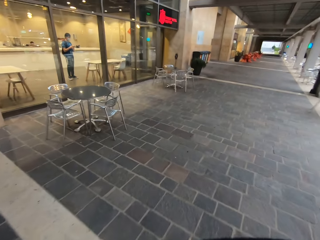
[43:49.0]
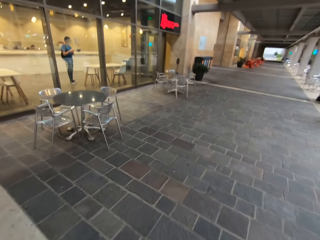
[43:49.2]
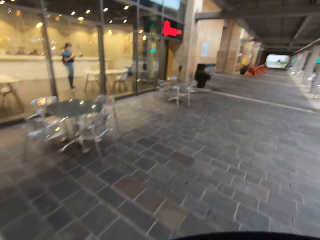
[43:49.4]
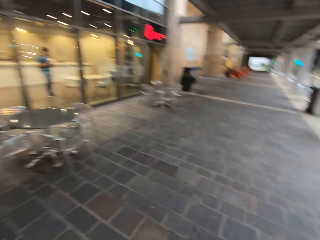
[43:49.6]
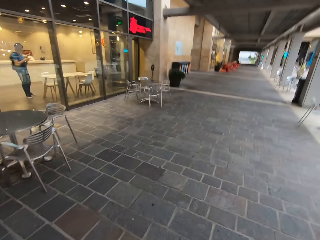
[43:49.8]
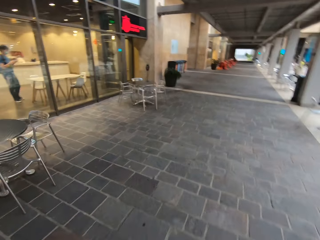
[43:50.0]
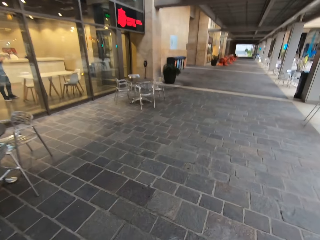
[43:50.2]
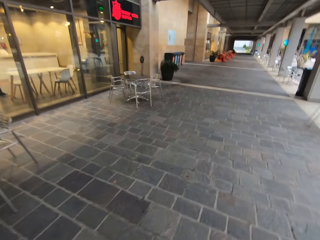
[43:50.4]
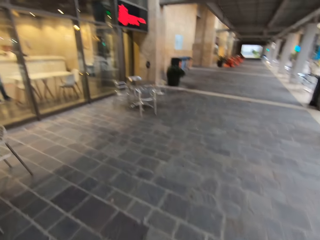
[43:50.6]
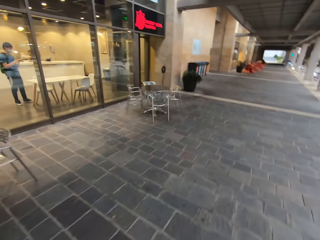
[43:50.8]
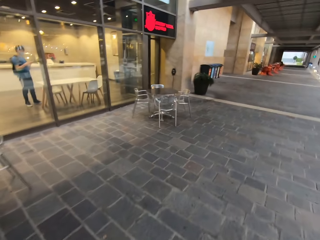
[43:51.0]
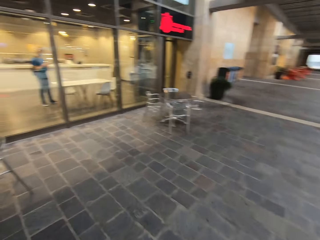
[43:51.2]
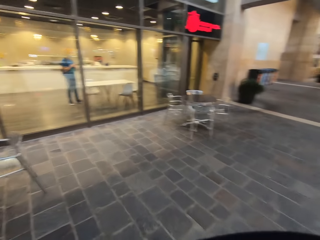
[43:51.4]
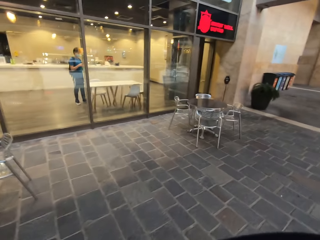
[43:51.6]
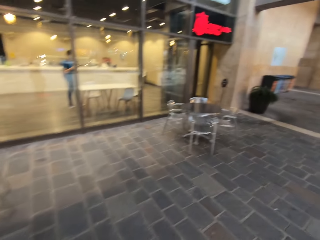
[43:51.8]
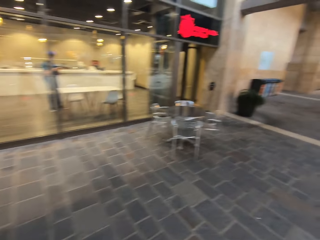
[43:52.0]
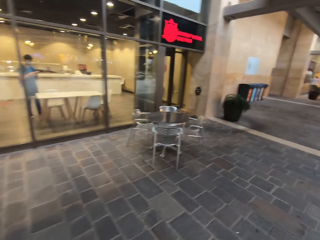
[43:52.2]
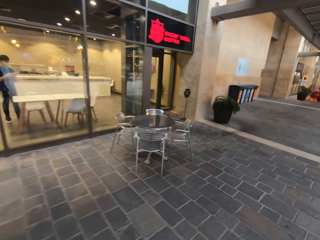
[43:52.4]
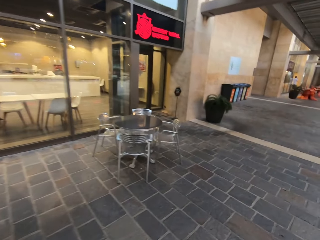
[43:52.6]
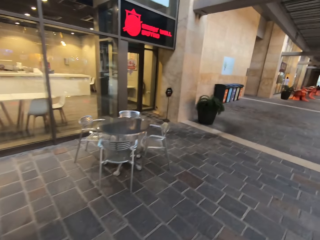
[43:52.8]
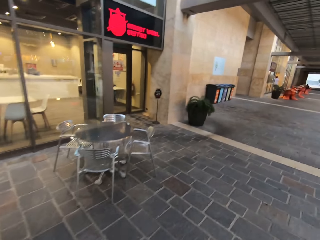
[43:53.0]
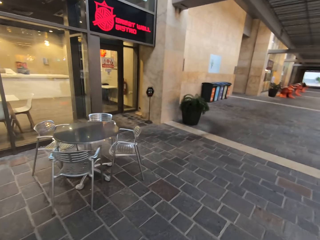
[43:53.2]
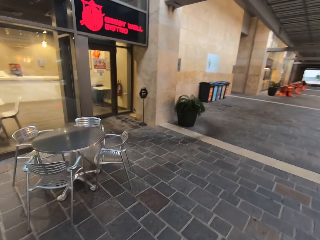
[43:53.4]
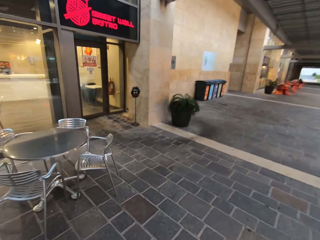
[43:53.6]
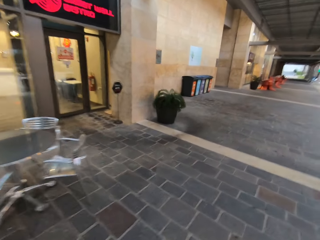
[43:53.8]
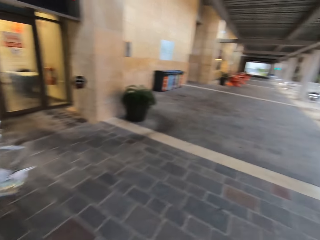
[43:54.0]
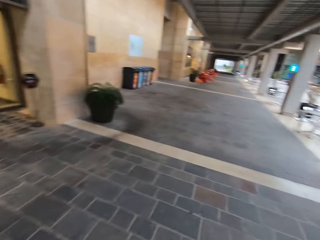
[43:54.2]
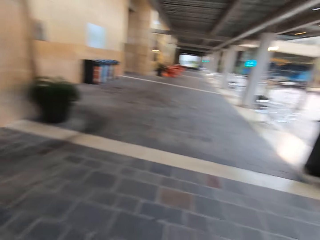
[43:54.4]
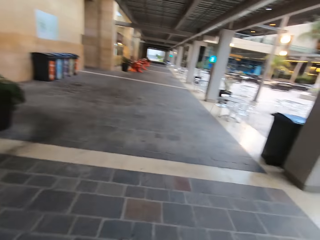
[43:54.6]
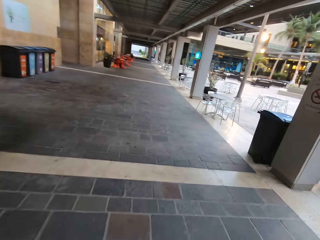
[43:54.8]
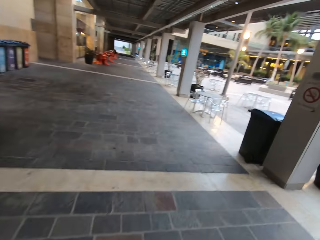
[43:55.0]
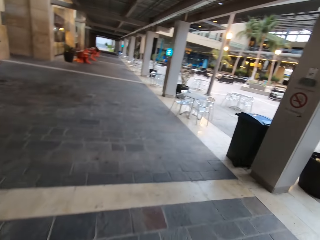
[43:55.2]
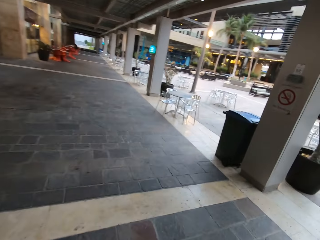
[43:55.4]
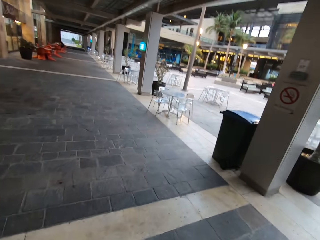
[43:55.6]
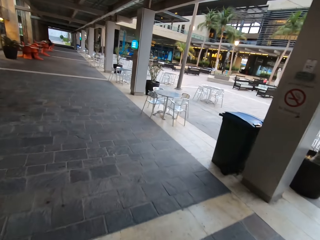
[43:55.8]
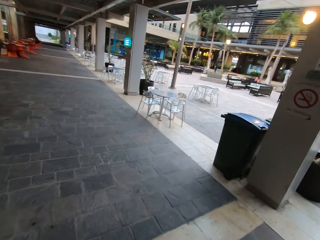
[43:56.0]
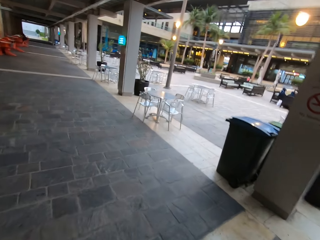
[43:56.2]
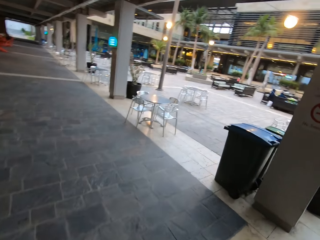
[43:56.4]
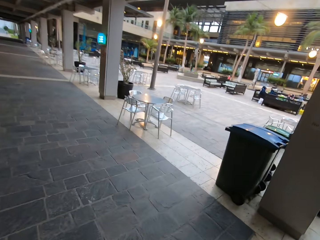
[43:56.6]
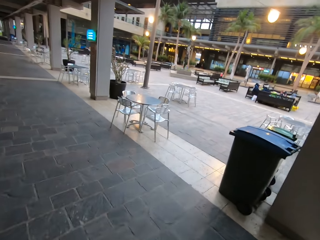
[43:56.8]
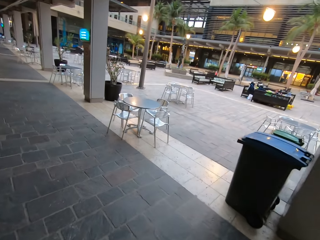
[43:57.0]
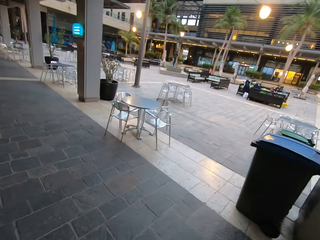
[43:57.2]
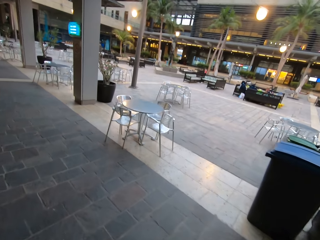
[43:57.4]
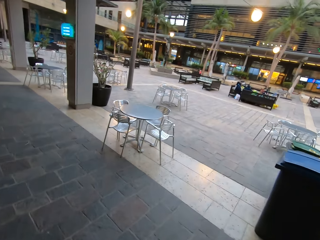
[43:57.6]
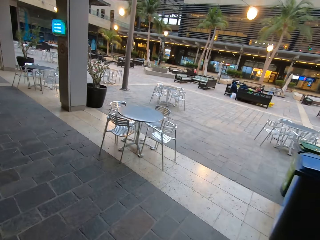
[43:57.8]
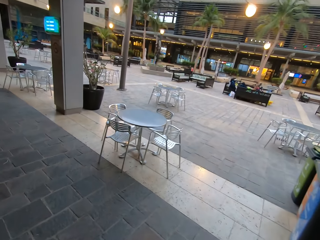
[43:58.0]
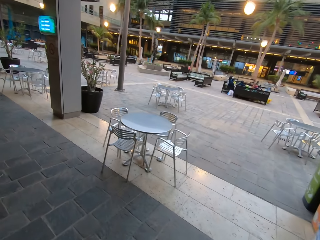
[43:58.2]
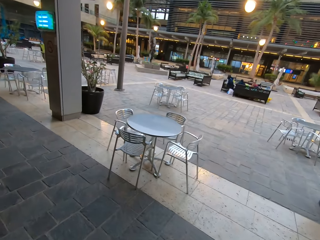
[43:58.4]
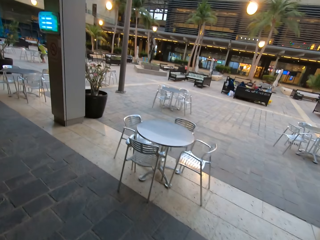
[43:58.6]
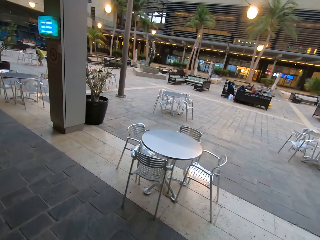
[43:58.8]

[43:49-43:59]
The camera wearer looks around. They walk on the pavement.

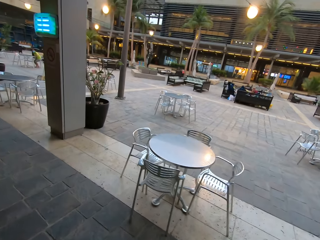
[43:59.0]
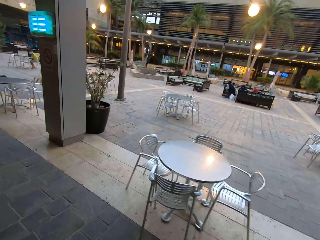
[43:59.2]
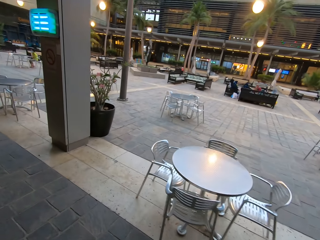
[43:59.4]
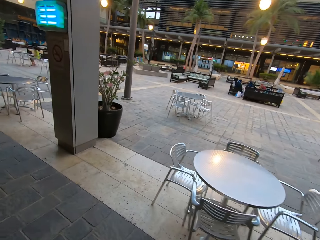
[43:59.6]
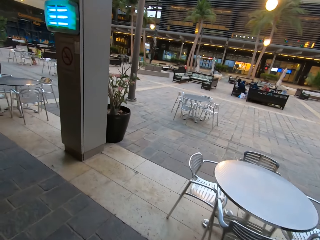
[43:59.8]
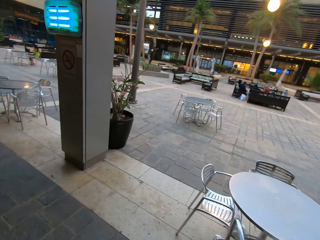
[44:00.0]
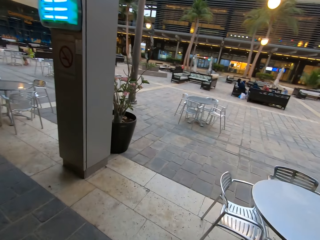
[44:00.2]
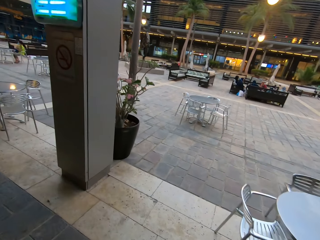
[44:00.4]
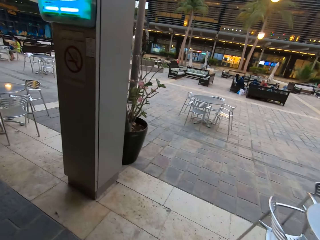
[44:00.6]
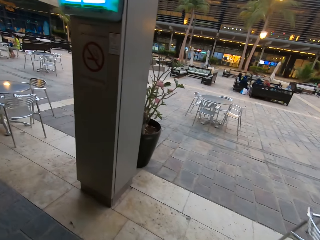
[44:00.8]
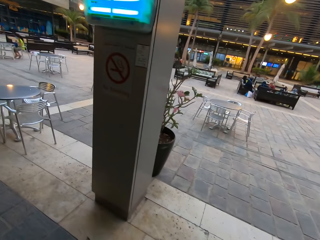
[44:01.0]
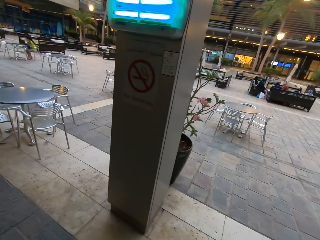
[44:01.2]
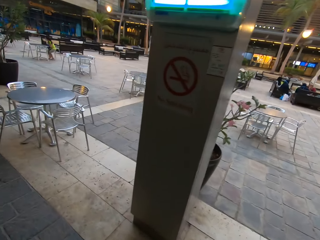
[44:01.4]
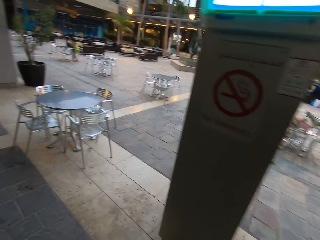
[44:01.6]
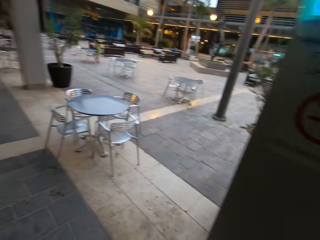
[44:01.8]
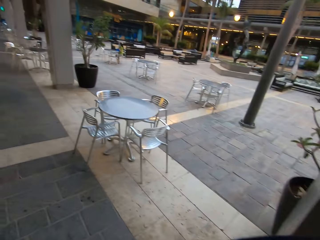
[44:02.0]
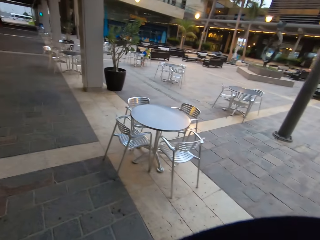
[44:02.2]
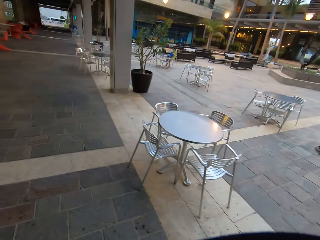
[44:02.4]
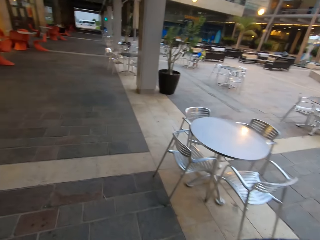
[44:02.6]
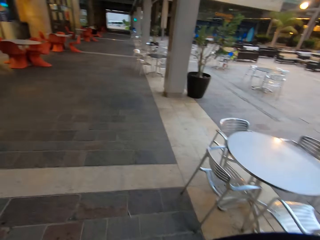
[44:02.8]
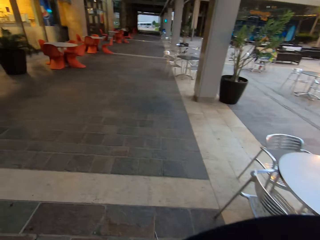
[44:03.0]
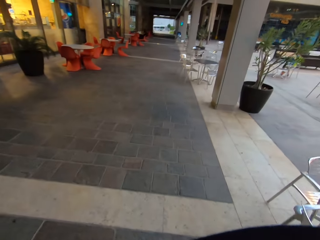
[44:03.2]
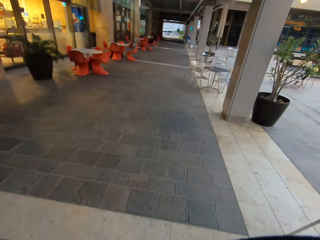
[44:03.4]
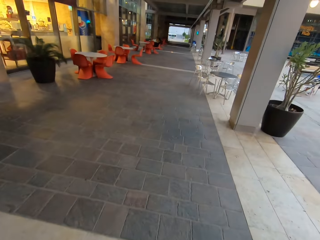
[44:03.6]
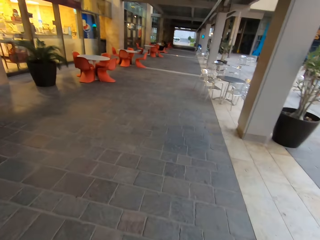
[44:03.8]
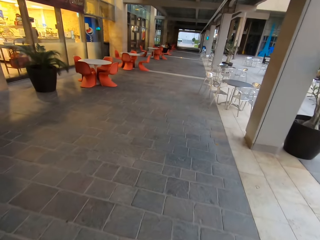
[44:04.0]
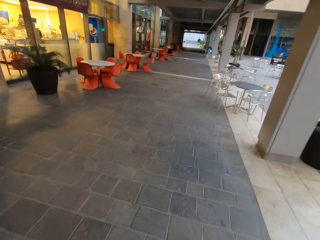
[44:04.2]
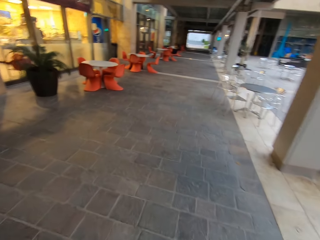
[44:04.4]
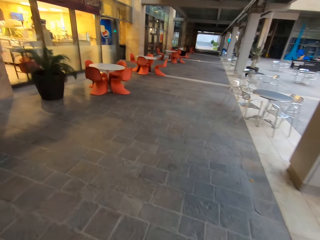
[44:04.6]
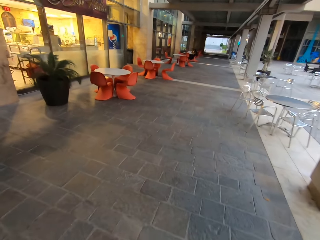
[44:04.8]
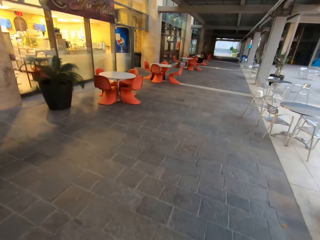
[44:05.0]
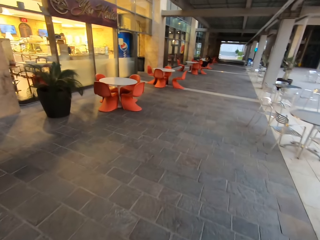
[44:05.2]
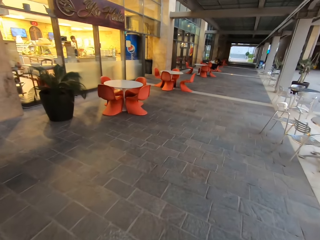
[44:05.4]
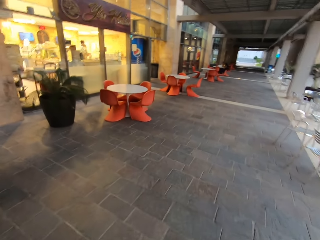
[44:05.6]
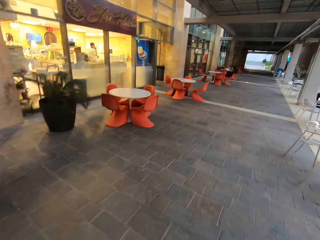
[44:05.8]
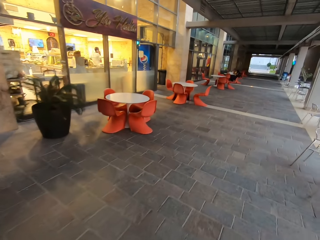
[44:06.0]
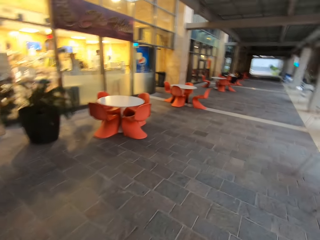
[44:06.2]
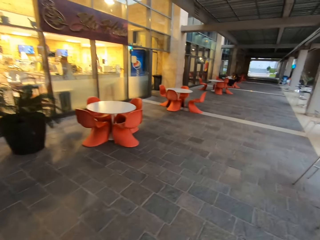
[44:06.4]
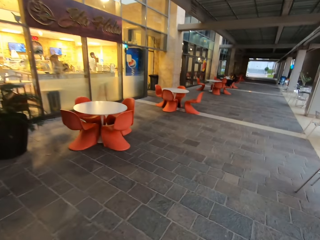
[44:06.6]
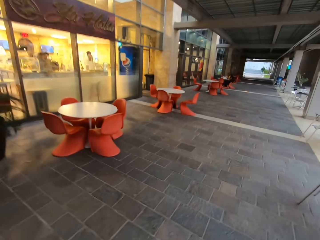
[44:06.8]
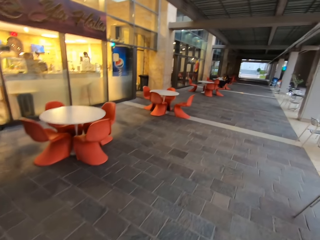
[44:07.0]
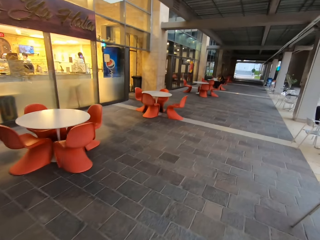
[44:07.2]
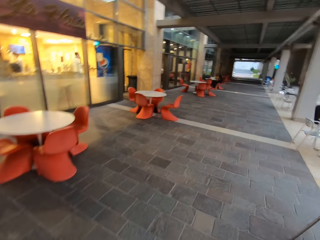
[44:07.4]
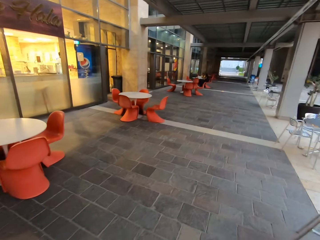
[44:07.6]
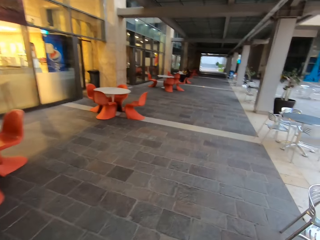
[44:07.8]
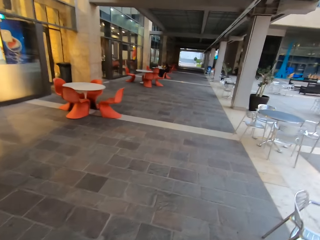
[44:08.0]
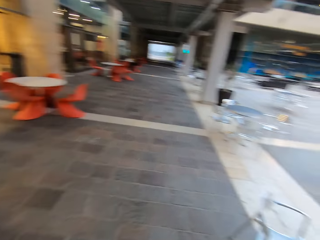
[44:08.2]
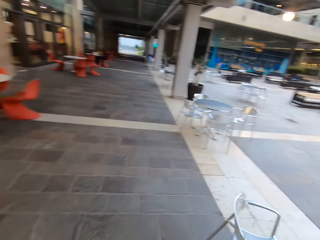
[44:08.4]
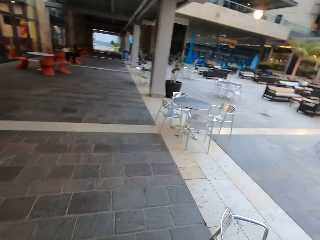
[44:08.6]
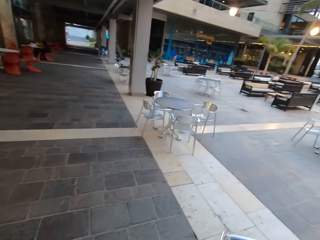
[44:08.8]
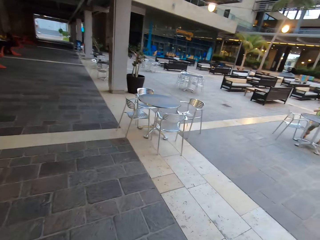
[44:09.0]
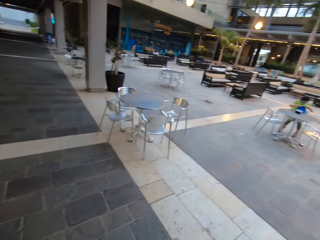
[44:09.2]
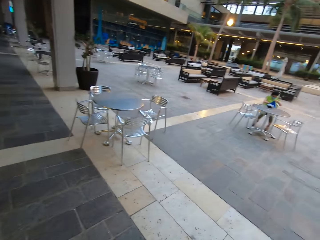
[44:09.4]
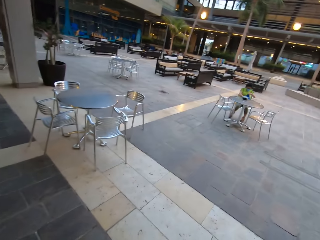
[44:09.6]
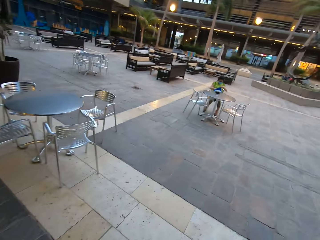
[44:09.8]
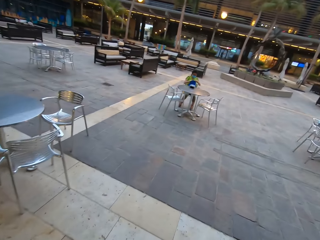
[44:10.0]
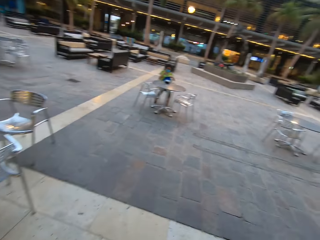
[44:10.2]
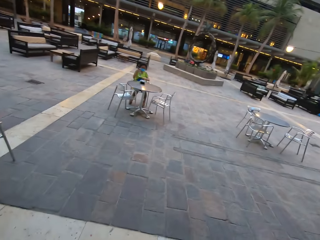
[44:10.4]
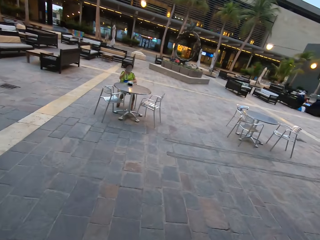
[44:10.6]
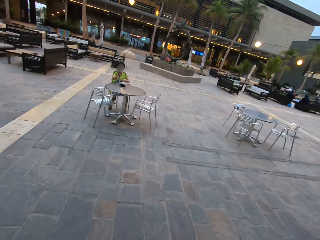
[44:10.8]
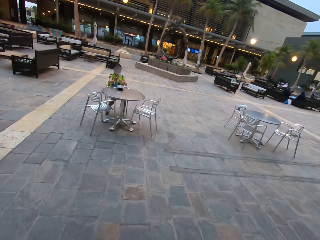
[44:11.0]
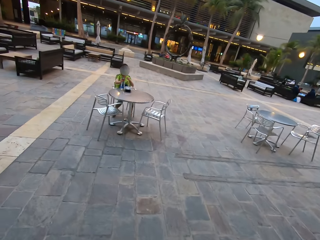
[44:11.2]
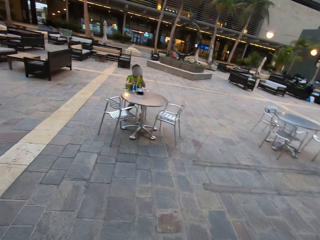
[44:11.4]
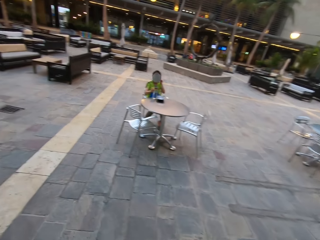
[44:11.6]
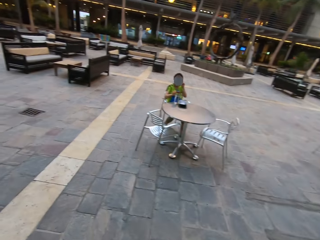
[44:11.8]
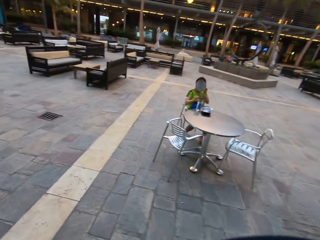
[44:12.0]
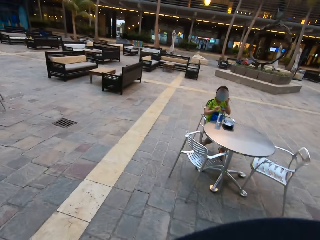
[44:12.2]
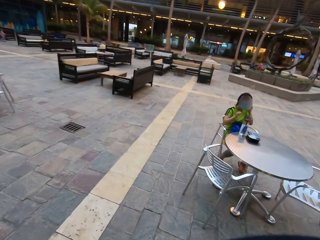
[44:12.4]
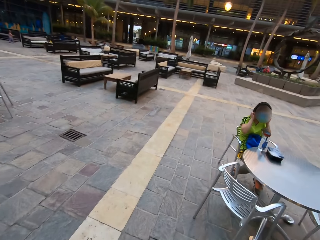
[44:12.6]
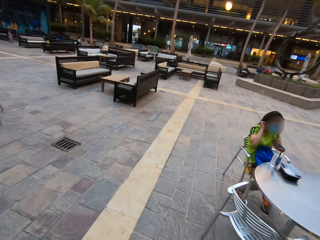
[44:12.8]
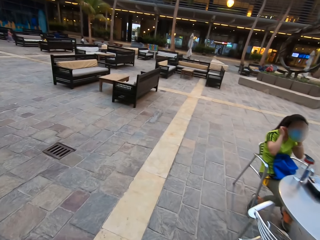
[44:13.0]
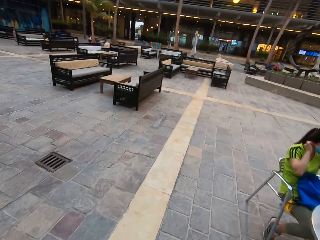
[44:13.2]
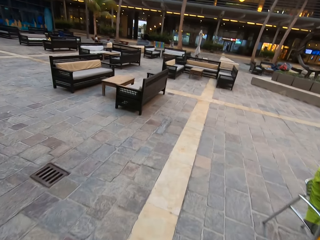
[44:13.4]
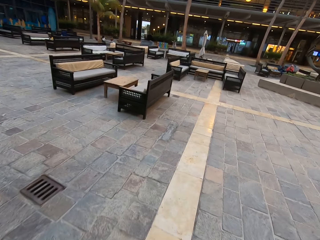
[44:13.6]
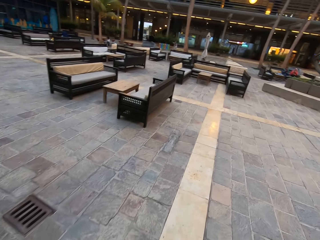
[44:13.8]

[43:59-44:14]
The camera wearer looks around. They walk on the pavement. They walk on the pavement again.
